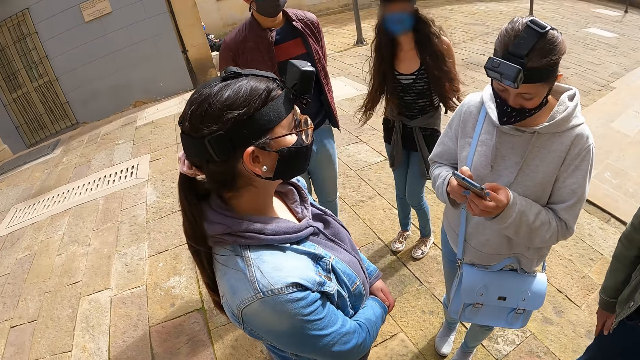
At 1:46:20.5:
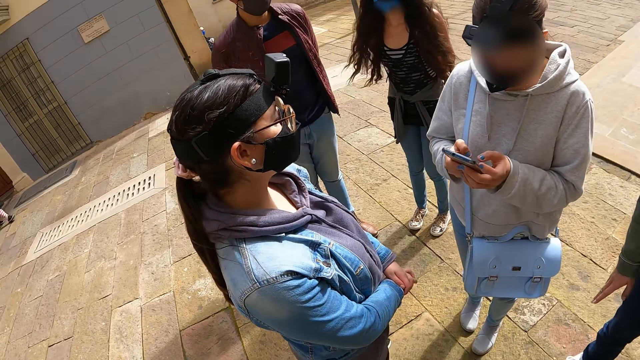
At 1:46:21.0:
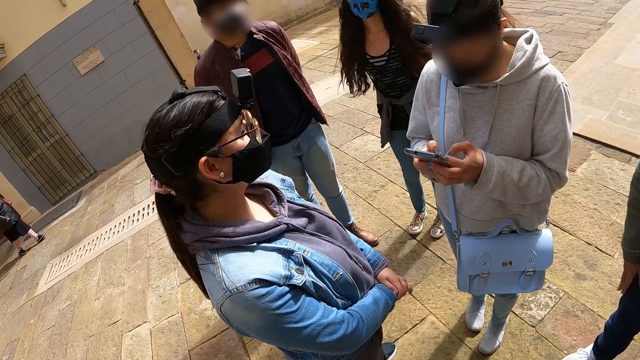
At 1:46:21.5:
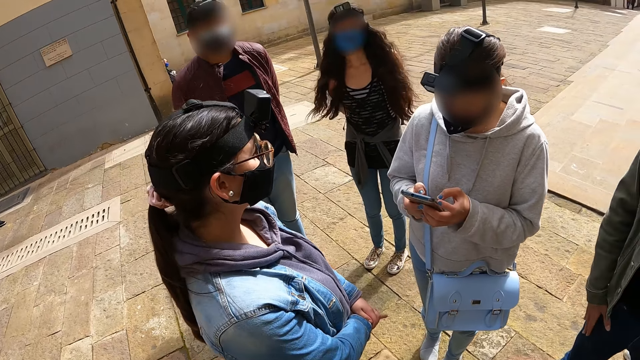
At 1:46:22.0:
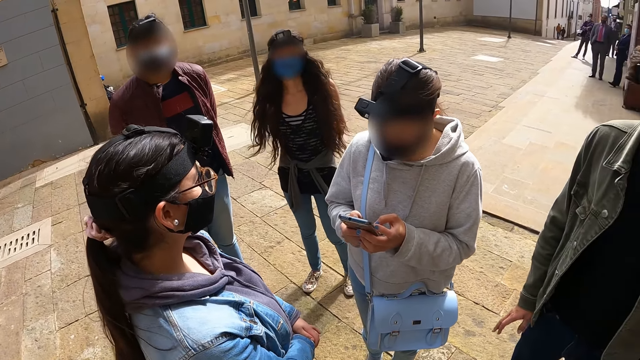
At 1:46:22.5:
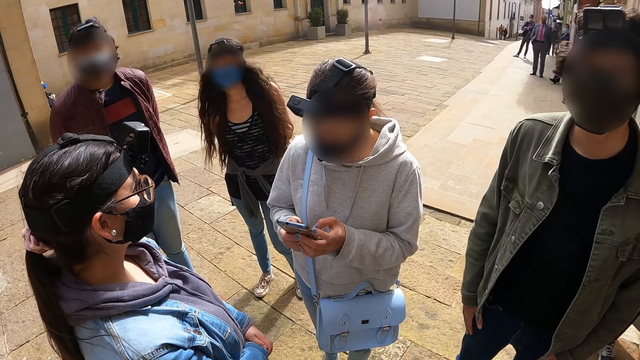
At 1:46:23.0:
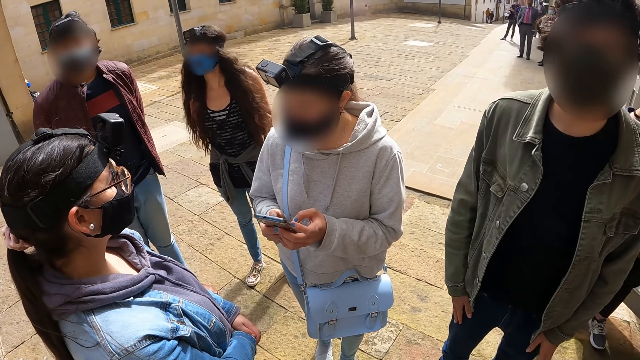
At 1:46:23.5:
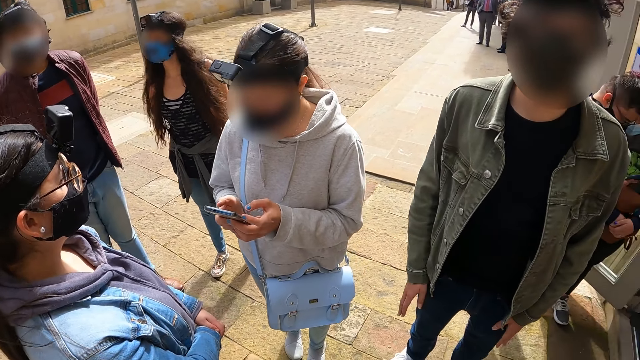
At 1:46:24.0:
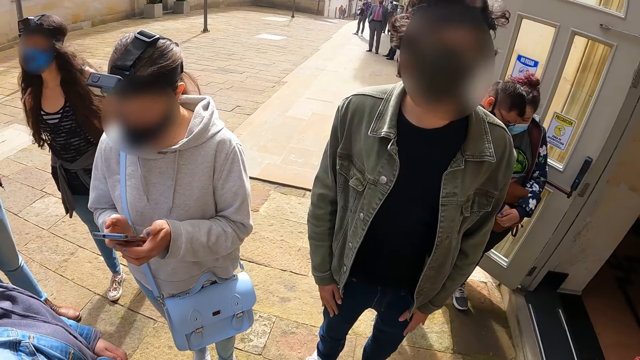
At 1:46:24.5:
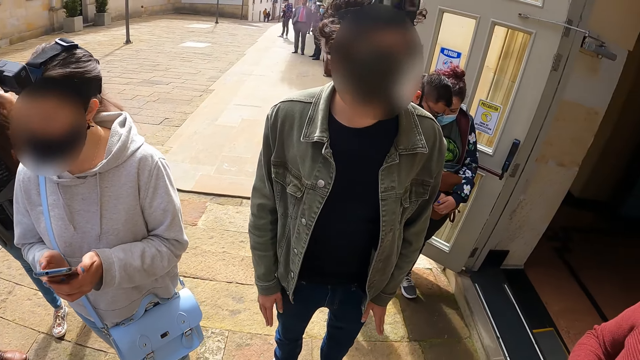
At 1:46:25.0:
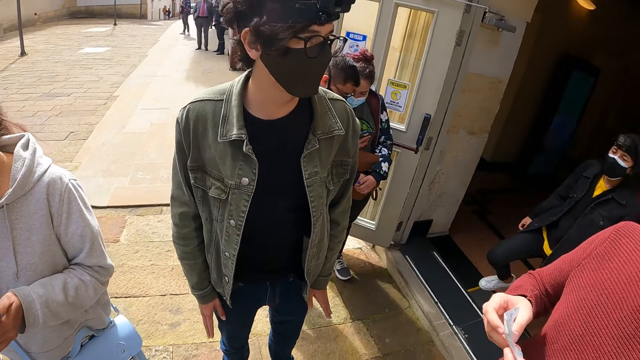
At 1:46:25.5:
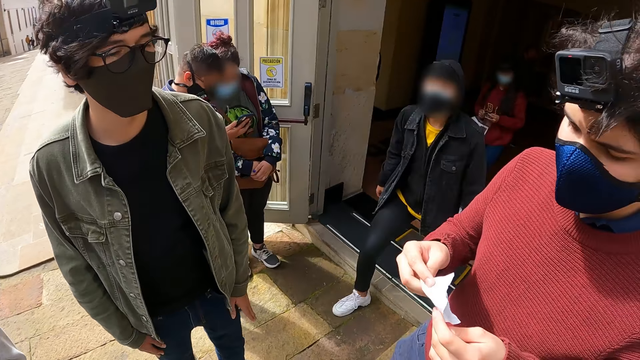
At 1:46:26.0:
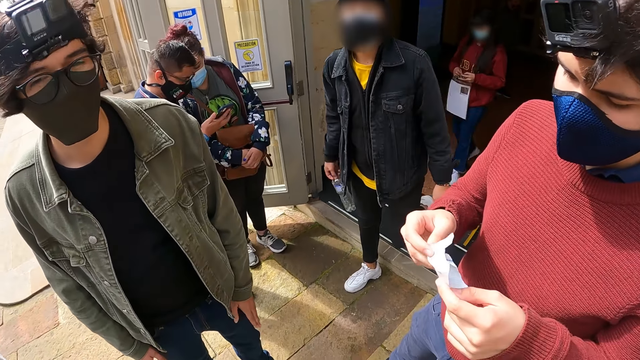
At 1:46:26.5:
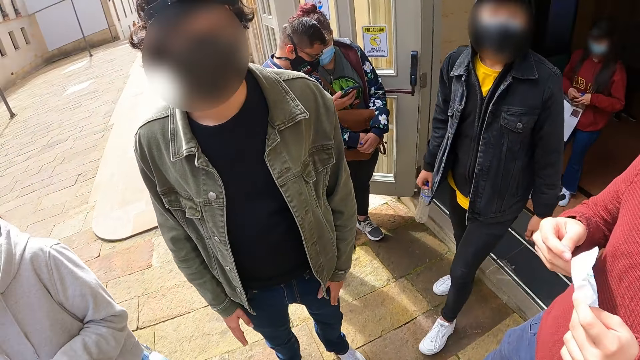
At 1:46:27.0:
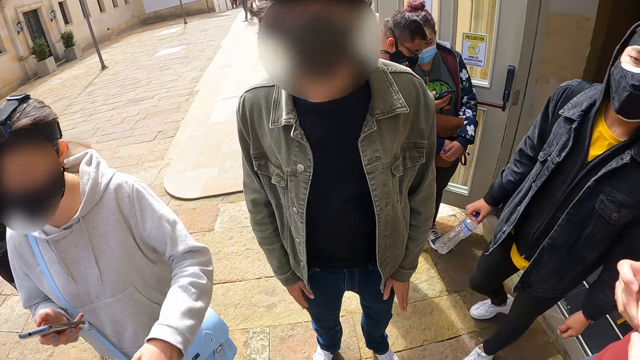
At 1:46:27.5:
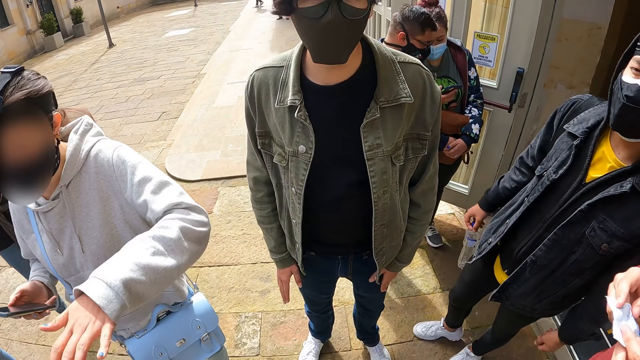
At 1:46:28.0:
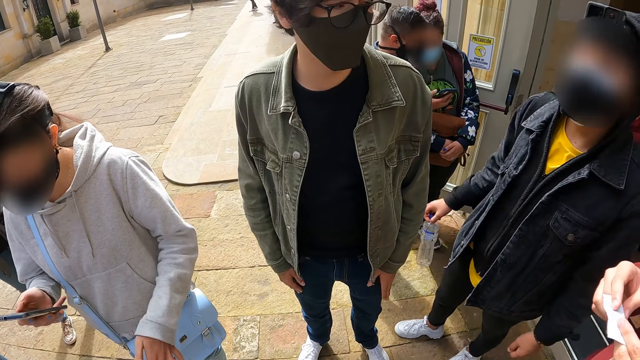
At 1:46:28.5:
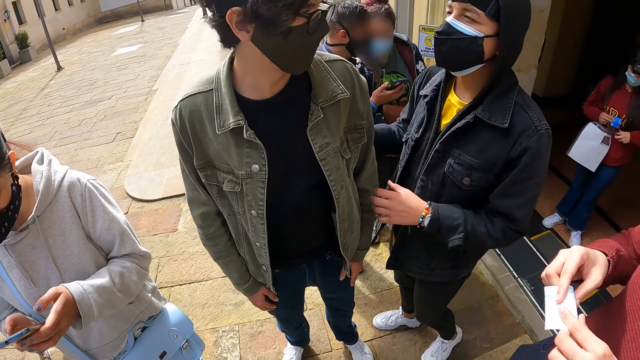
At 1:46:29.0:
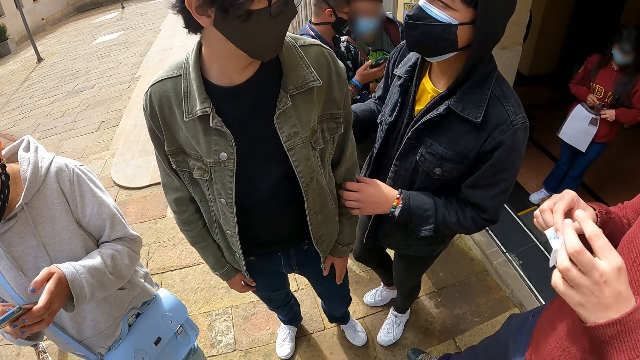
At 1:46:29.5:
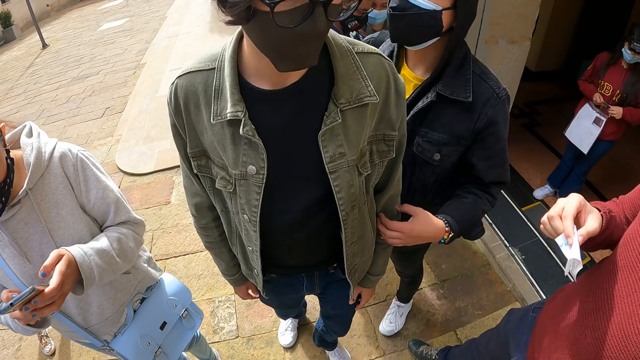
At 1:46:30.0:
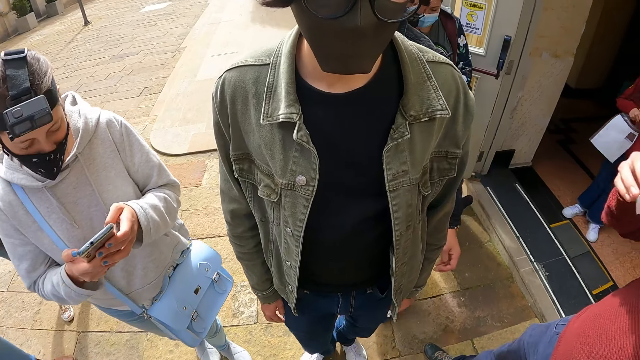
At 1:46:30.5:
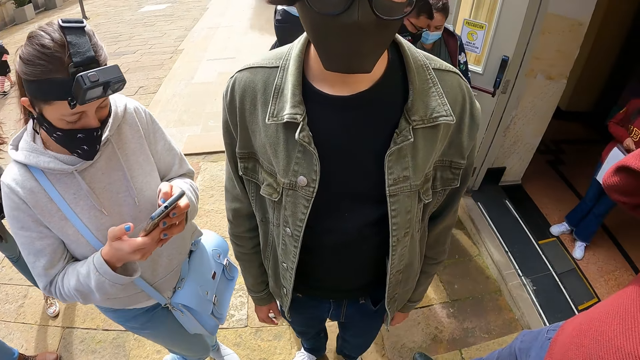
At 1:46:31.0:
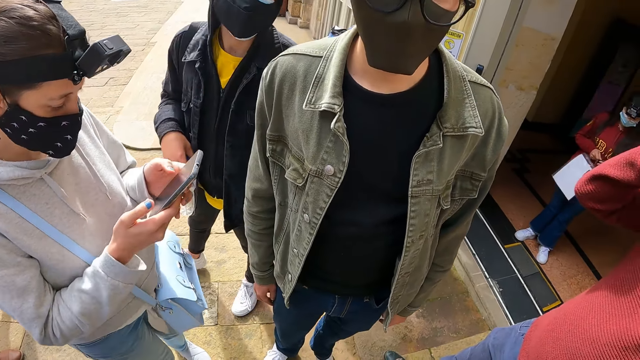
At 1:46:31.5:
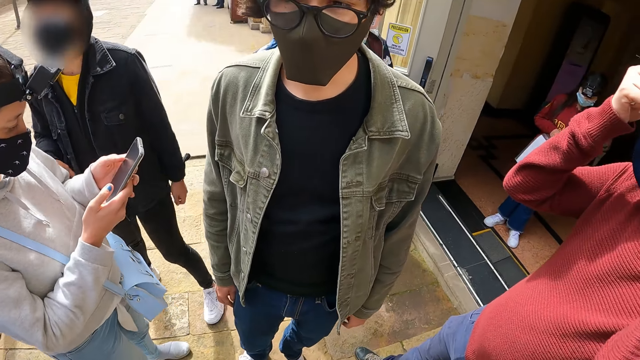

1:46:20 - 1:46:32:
A woman dances. Another woman walks around and touches a man.

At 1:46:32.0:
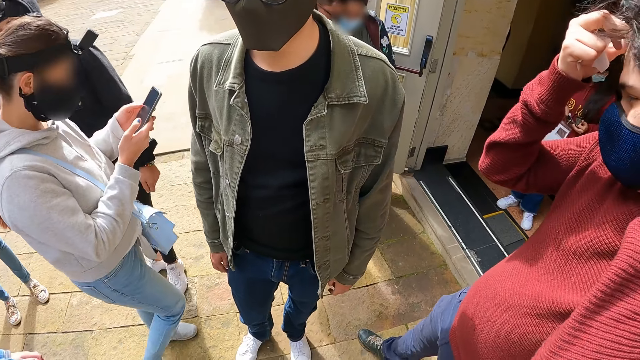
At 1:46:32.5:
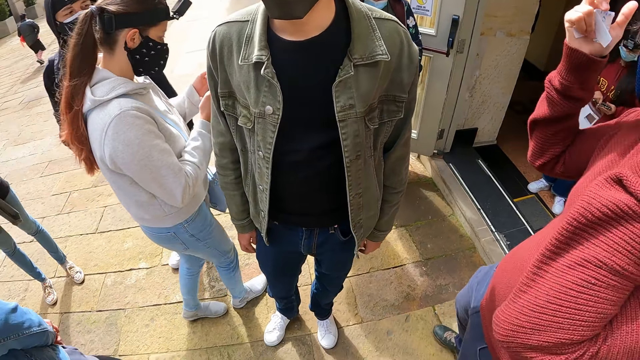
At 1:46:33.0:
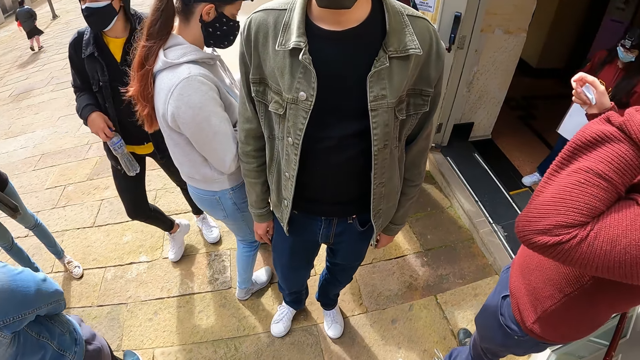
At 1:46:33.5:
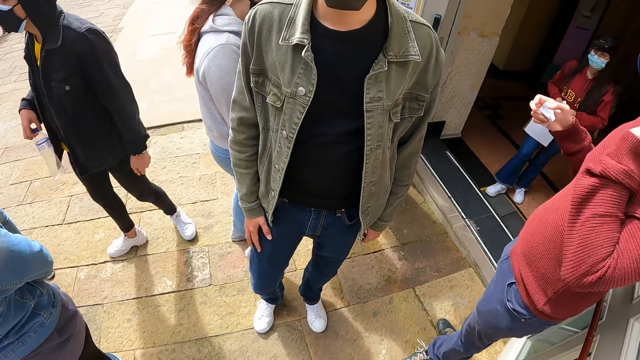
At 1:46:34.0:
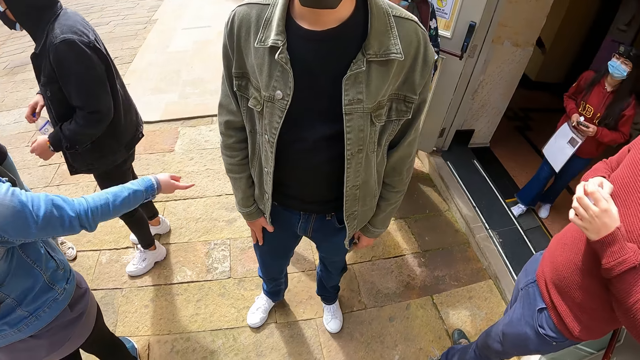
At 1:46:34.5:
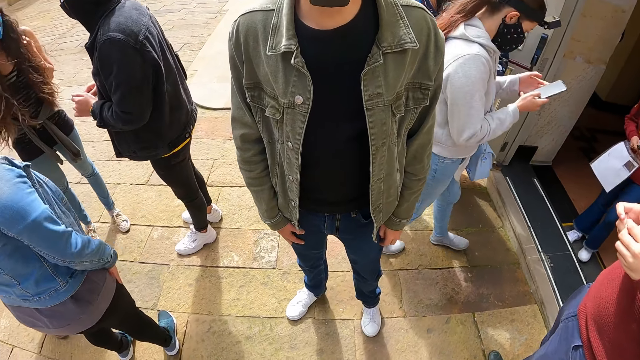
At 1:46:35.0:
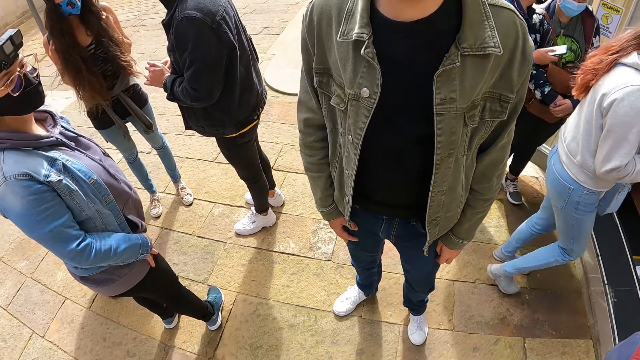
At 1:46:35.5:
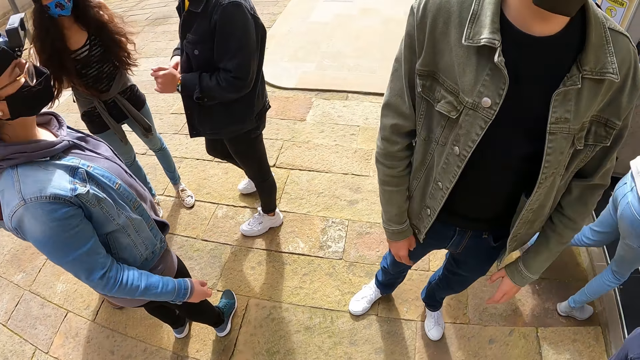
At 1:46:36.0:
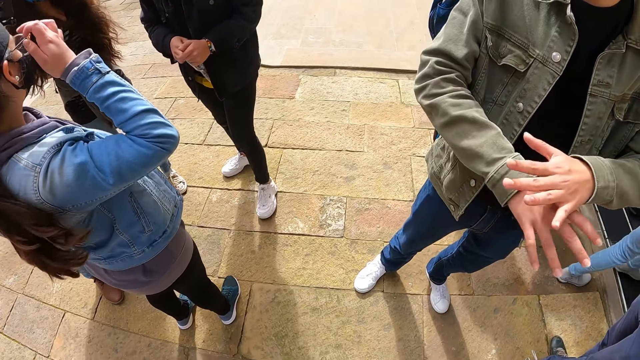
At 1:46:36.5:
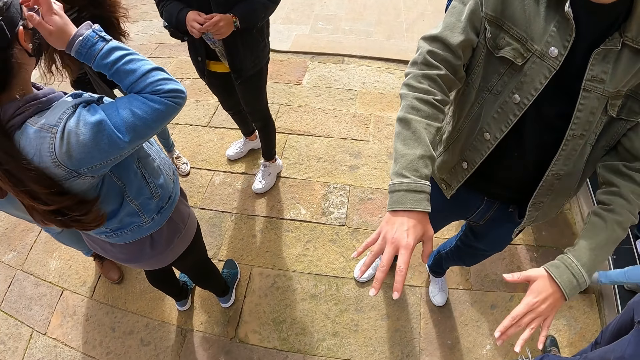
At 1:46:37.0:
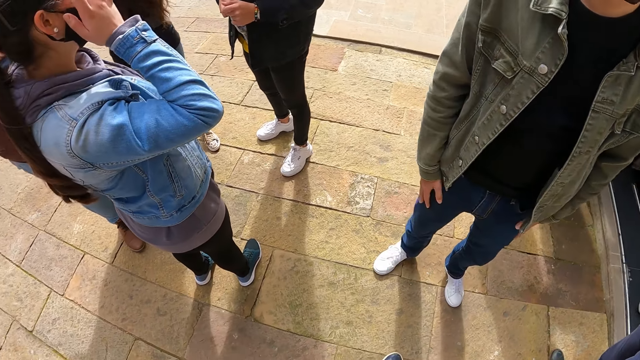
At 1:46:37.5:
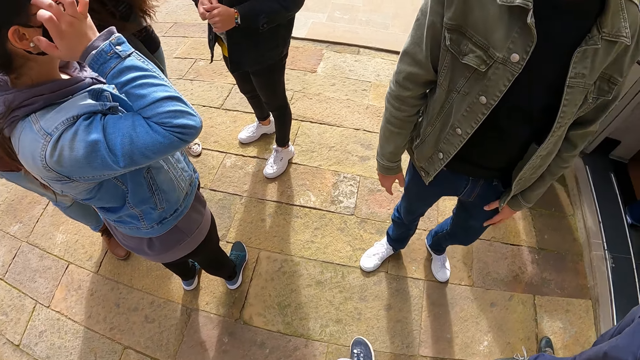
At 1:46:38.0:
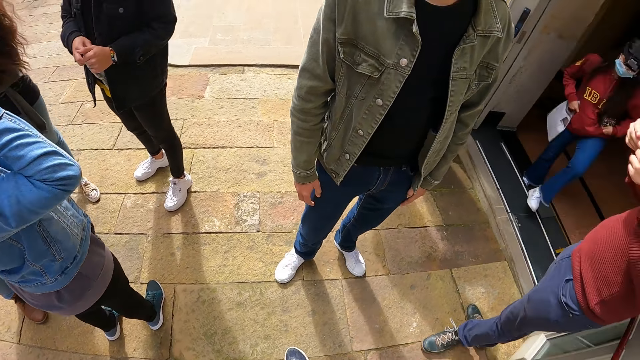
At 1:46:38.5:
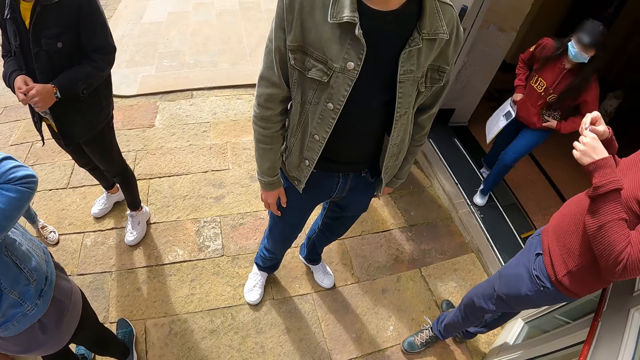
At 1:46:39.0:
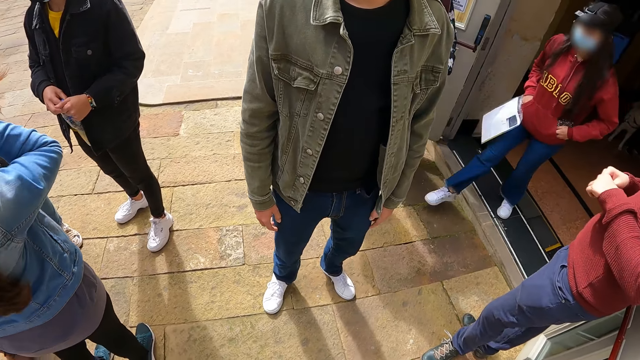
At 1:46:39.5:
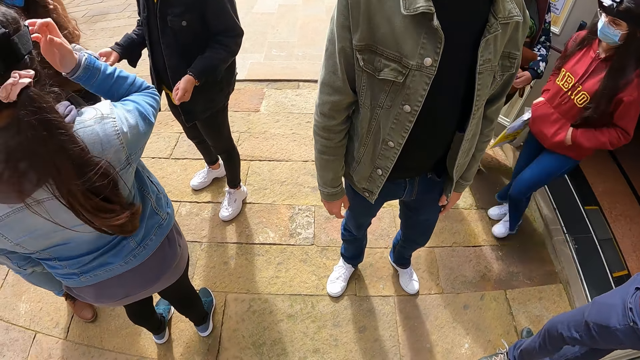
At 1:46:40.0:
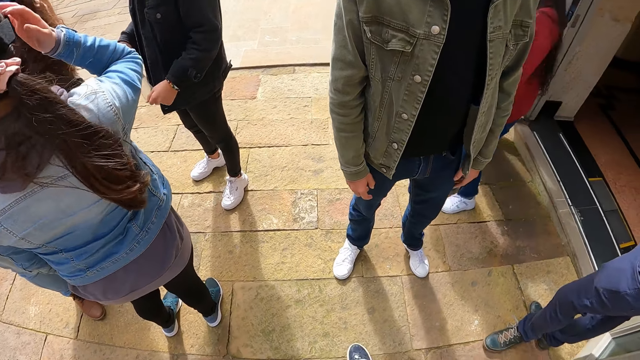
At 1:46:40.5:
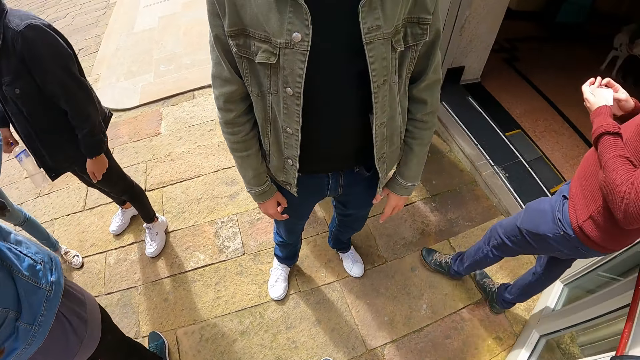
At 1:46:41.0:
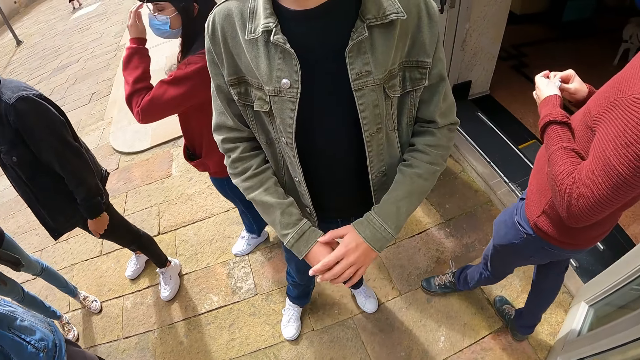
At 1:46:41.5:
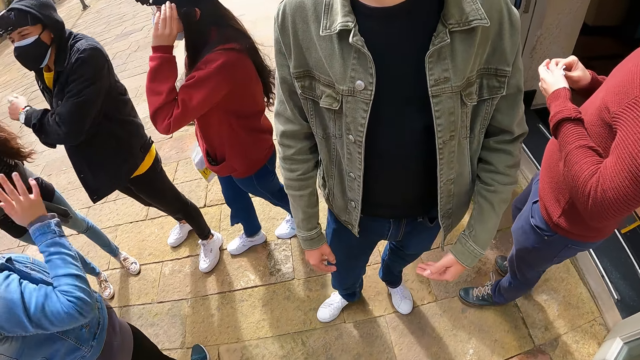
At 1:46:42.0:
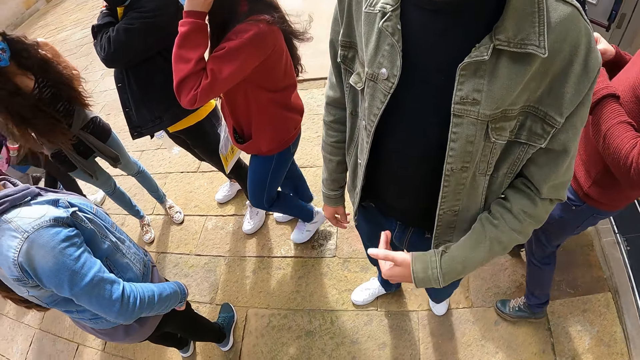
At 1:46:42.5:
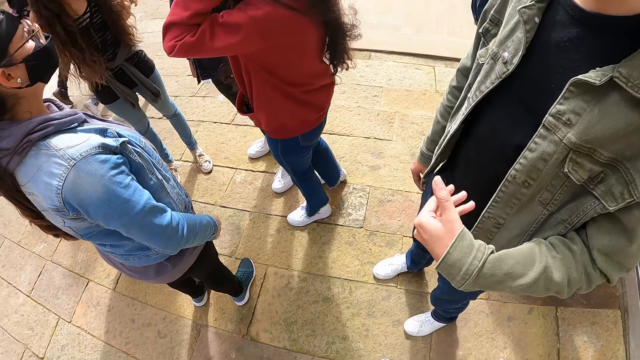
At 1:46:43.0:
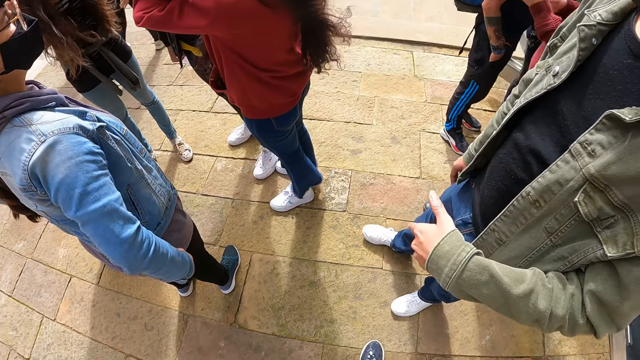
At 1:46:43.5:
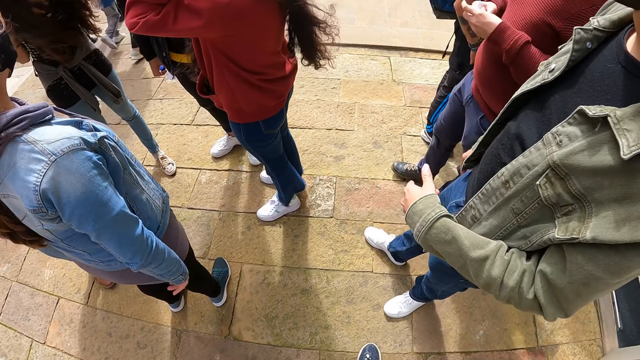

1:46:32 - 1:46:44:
A woman walks around. A man interacts with the camera wearer. Another woman touches the face. Another woman walks around. Another woman touches the specs.
